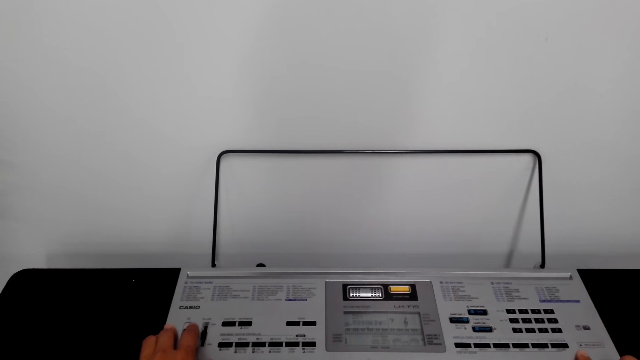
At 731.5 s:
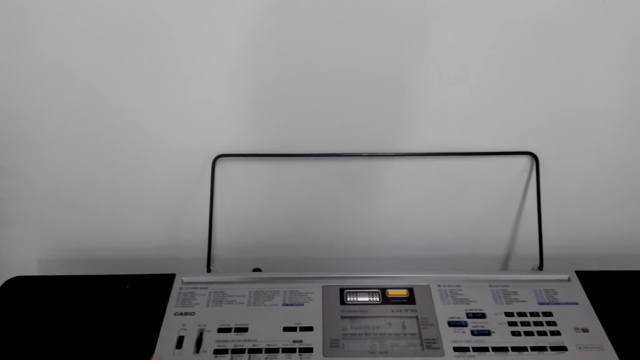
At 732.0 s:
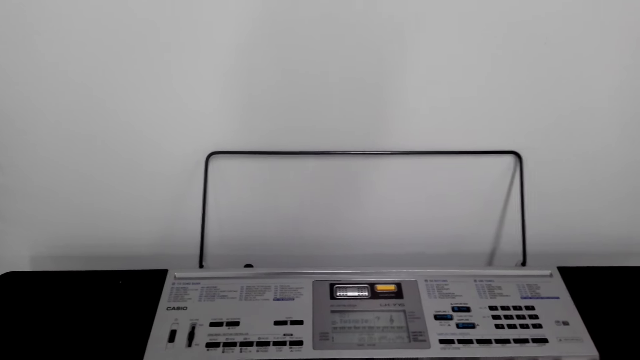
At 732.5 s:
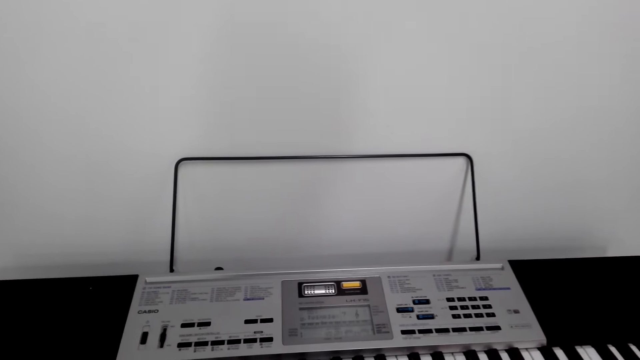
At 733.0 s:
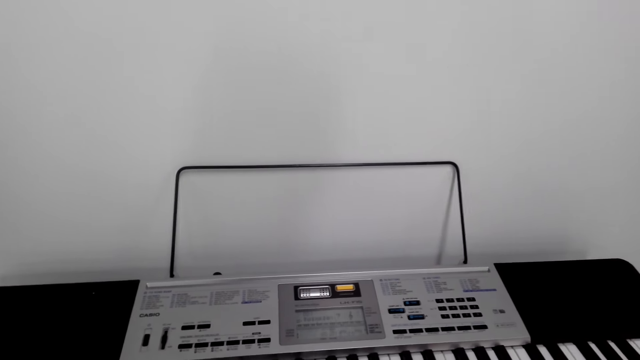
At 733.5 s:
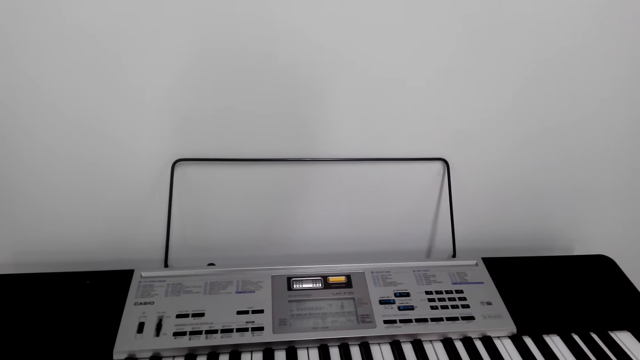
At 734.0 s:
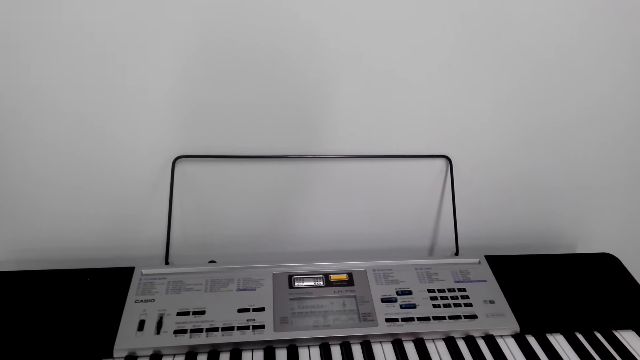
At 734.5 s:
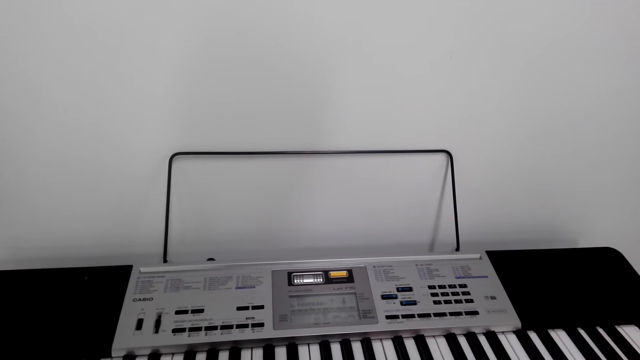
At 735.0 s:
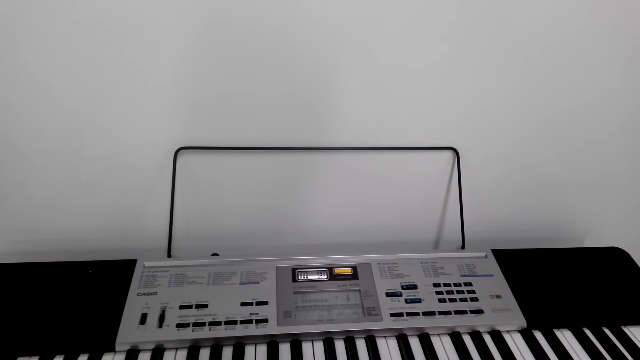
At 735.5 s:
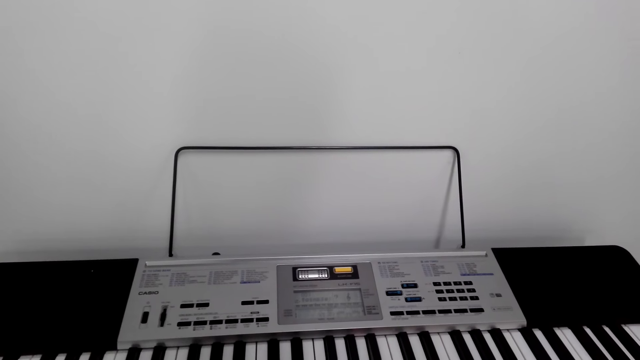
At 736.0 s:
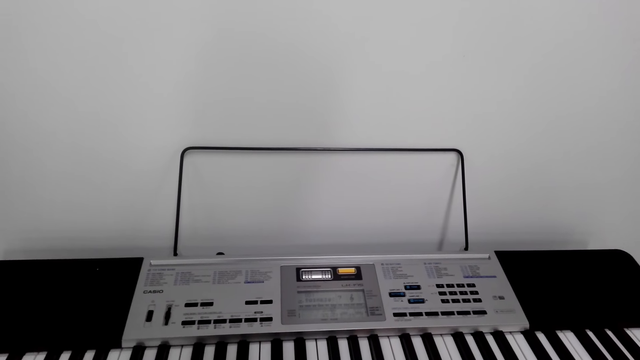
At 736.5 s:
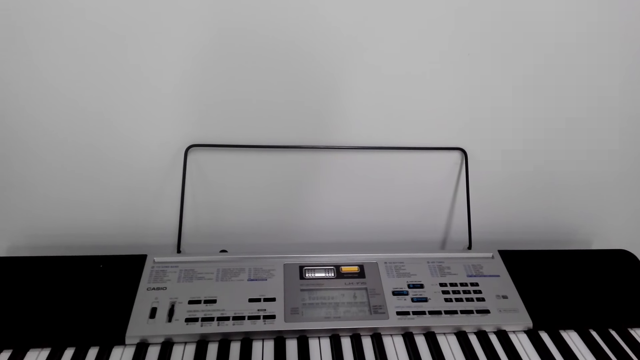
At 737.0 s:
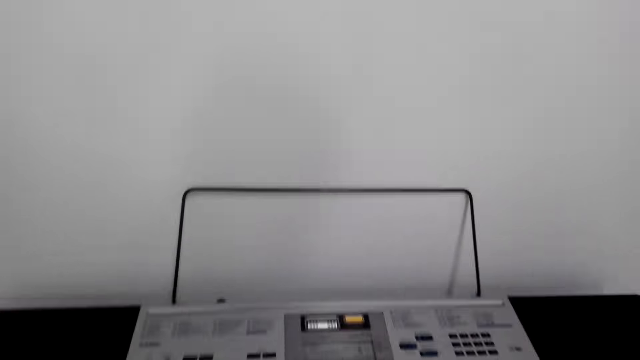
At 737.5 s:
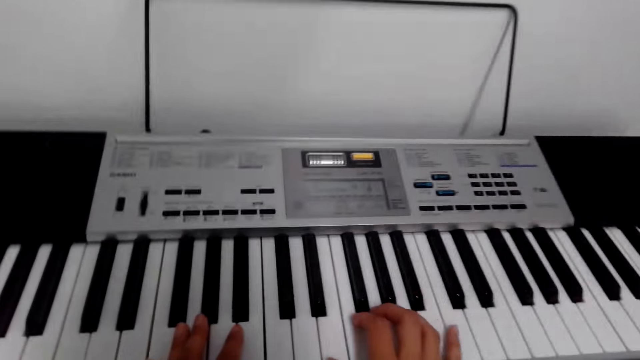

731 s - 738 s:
The camera wearer plays the keyboard.

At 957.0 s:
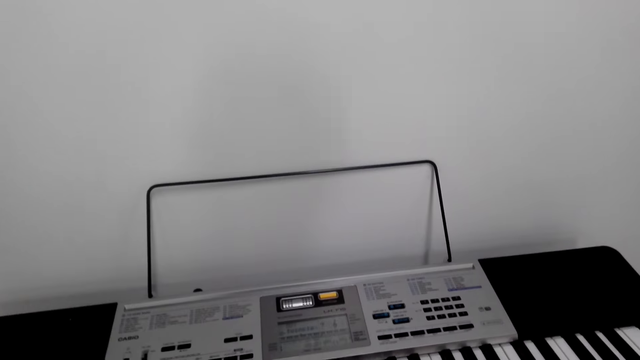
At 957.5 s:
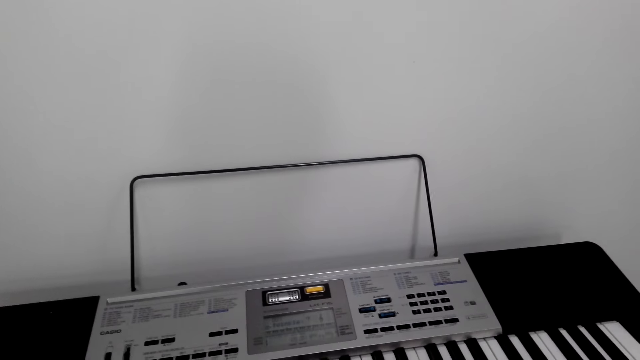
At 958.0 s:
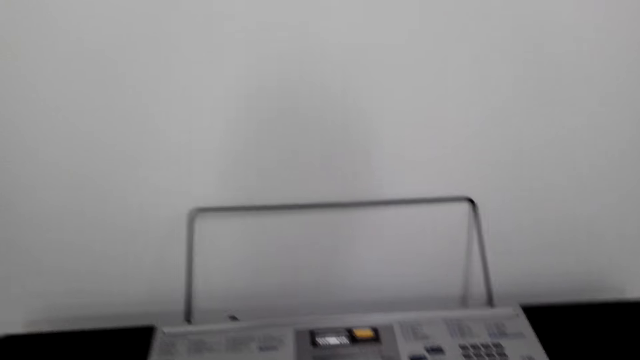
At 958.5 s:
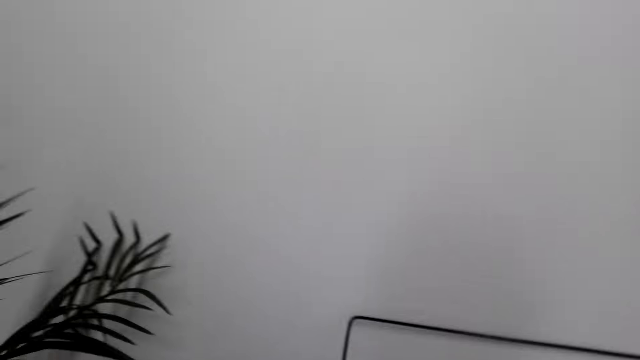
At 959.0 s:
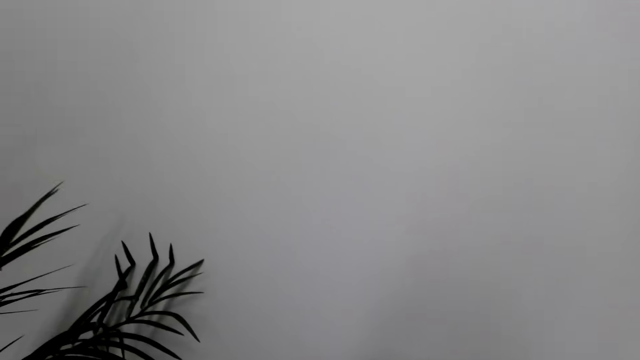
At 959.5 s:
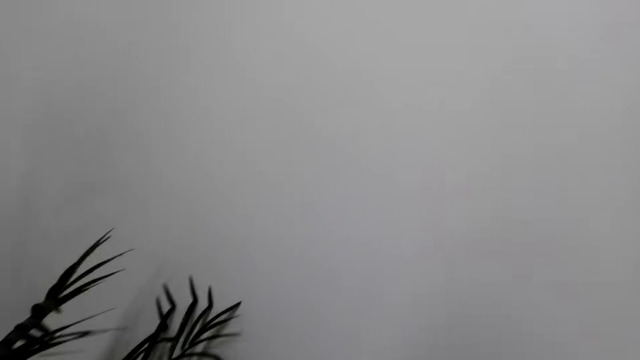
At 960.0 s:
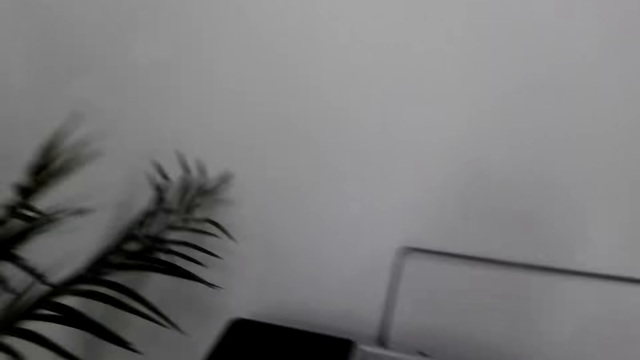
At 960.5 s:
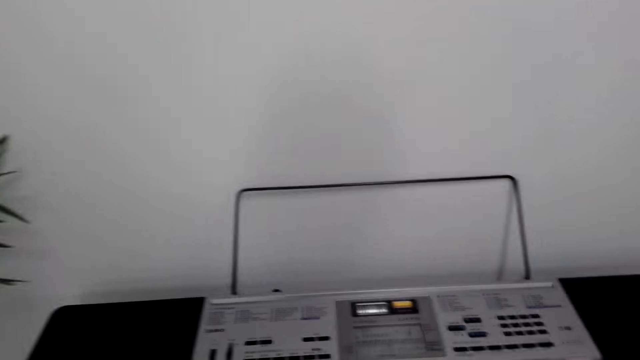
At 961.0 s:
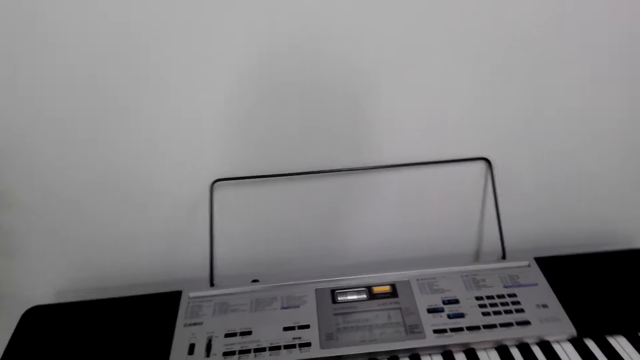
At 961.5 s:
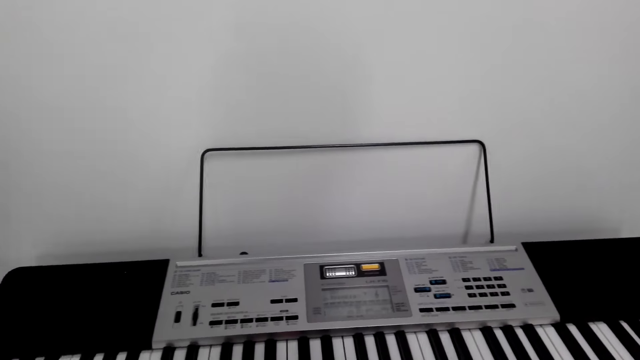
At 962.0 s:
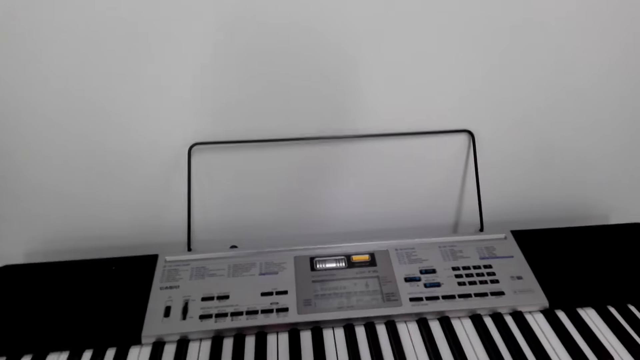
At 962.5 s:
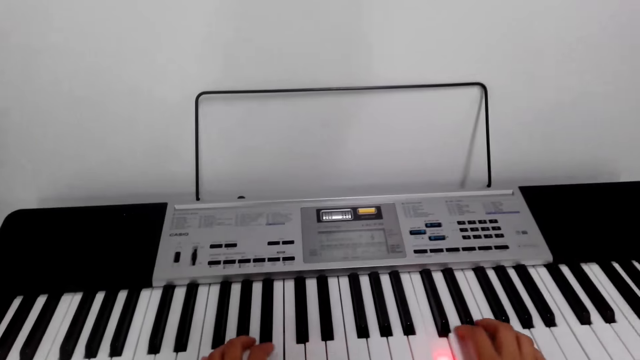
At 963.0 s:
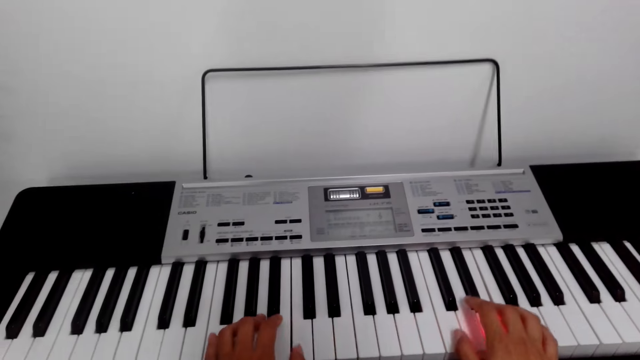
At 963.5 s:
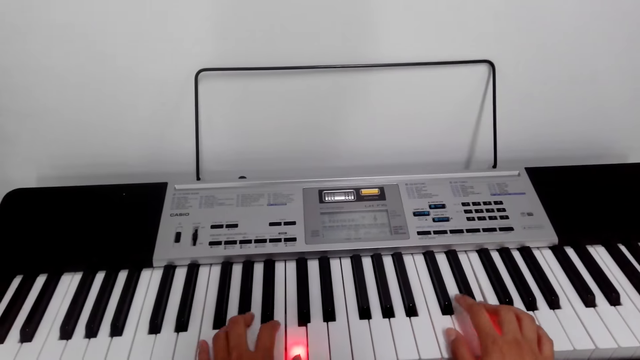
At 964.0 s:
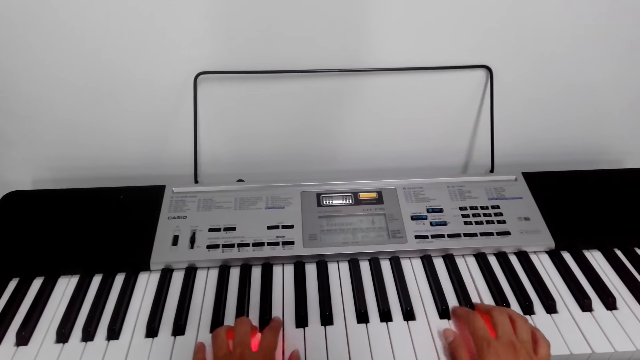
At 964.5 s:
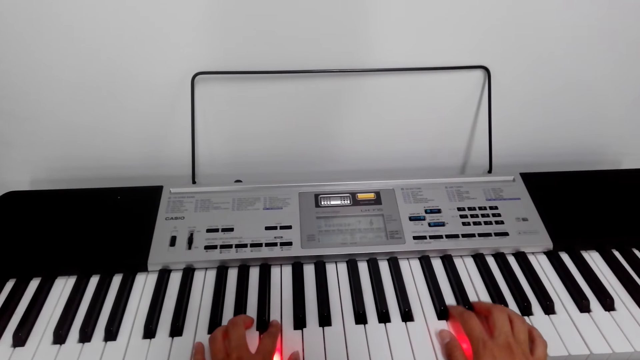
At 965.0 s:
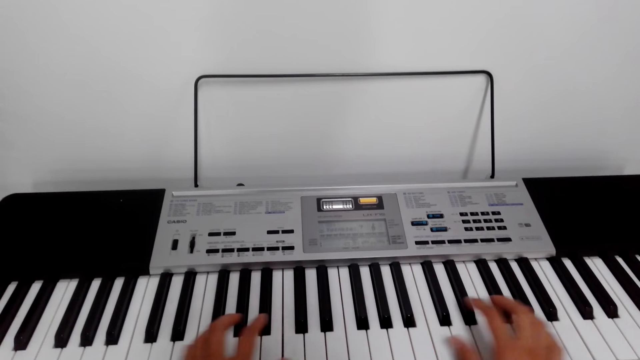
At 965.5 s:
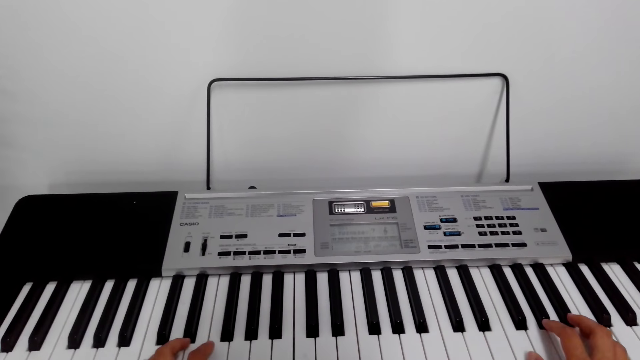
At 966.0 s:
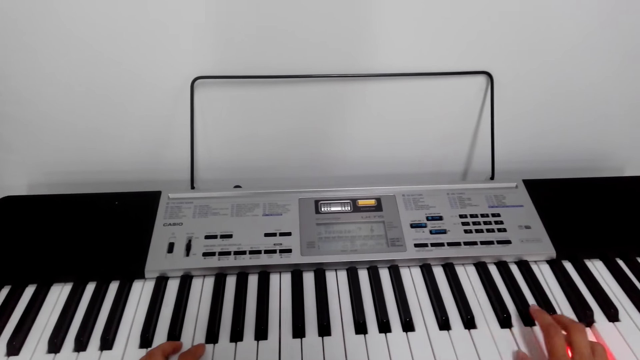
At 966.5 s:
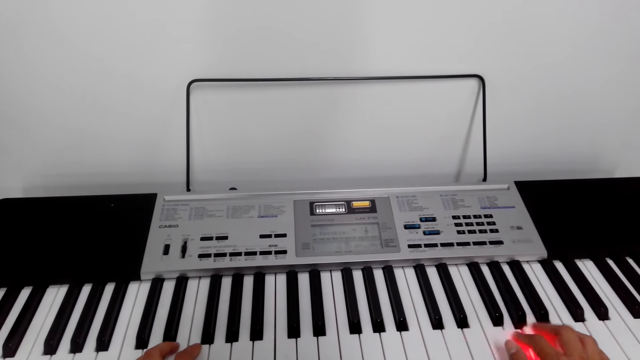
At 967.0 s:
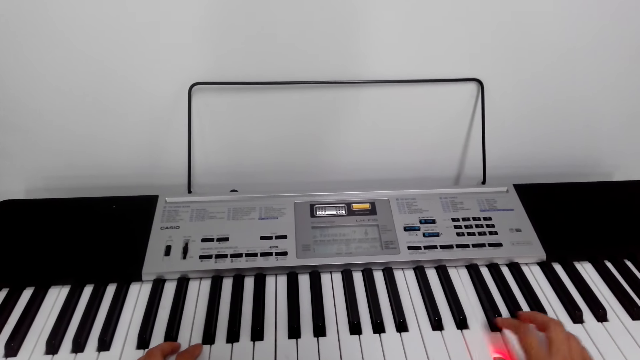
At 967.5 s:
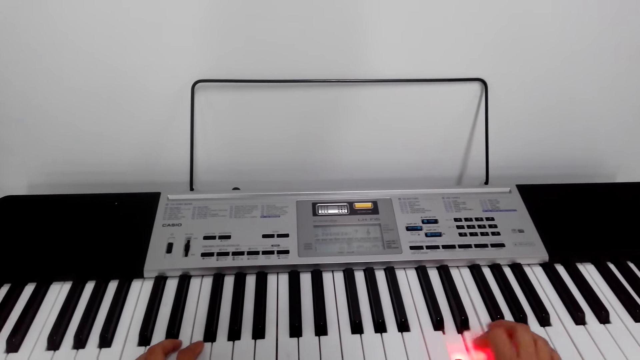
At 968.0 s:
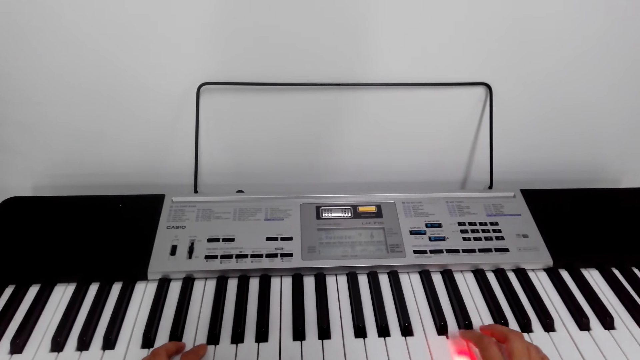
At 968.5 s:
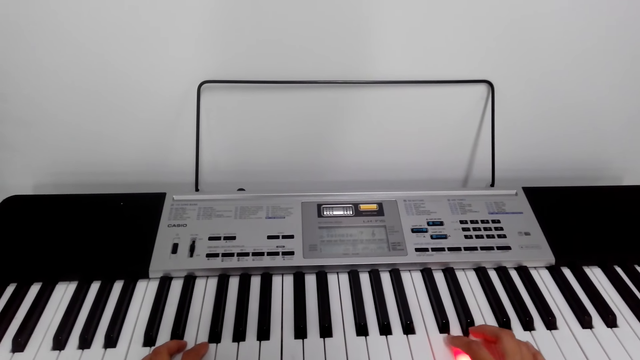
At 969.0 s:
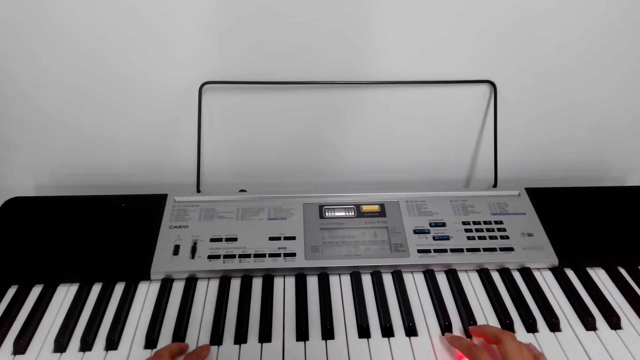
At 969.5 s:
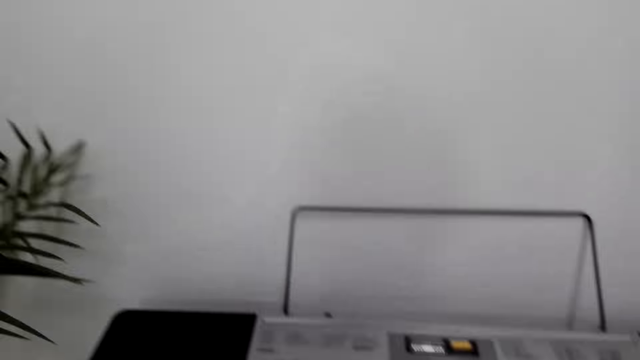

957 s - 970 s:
The camera wearer coughs. They play the piano. They play the piano.
